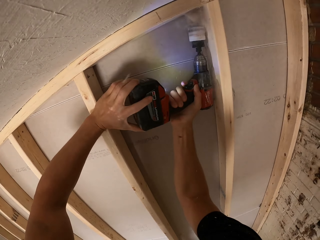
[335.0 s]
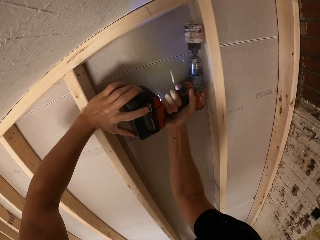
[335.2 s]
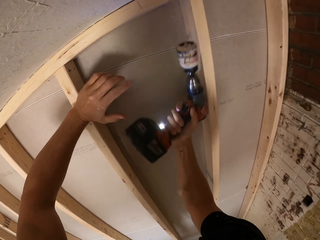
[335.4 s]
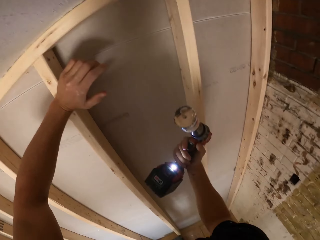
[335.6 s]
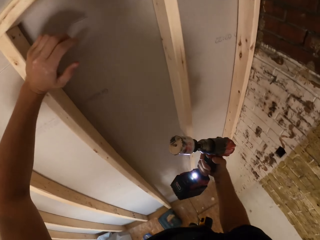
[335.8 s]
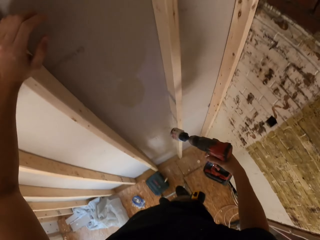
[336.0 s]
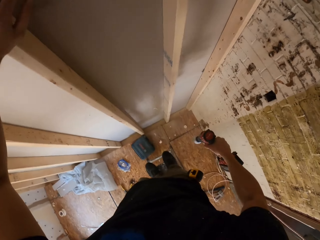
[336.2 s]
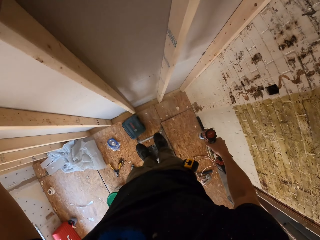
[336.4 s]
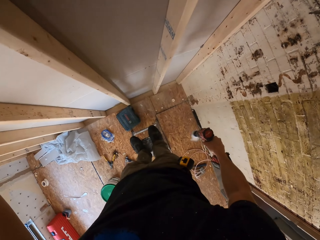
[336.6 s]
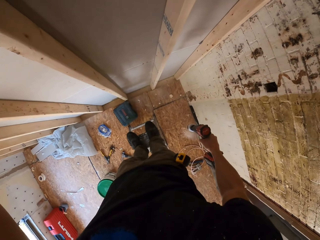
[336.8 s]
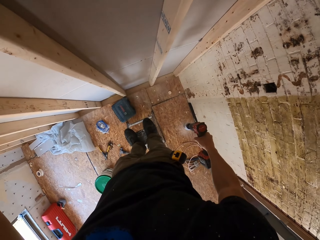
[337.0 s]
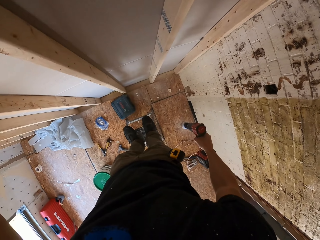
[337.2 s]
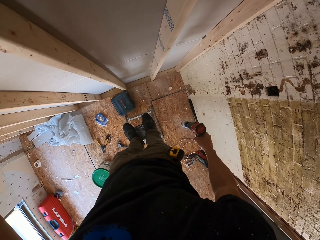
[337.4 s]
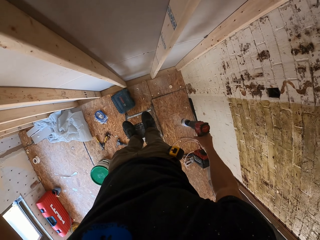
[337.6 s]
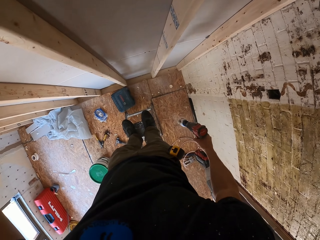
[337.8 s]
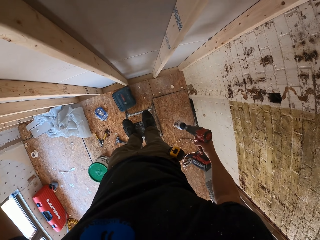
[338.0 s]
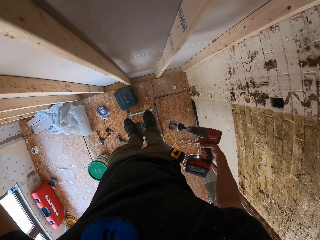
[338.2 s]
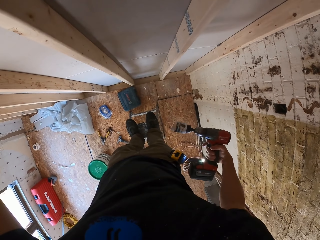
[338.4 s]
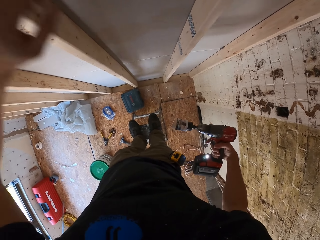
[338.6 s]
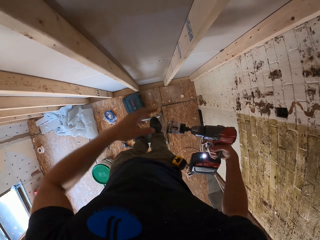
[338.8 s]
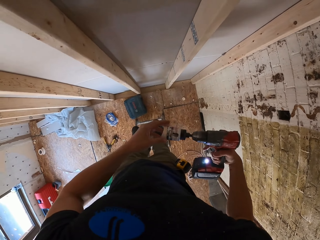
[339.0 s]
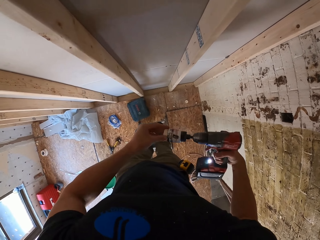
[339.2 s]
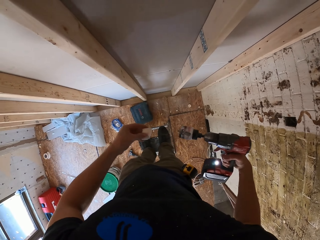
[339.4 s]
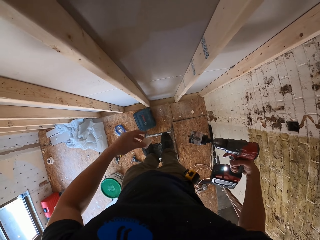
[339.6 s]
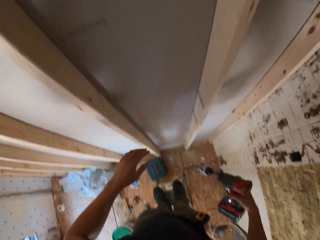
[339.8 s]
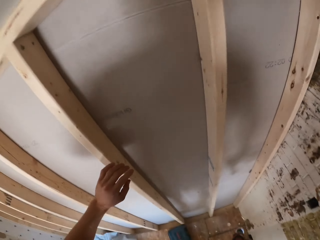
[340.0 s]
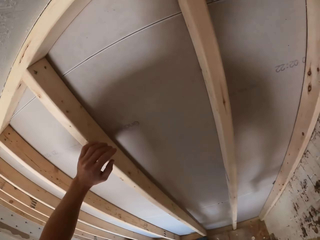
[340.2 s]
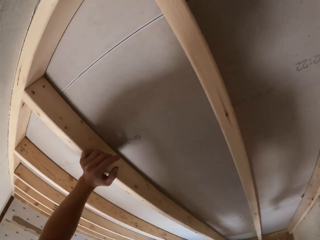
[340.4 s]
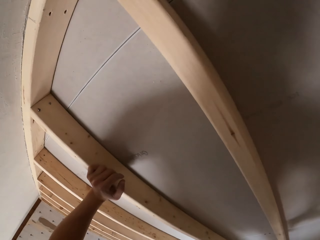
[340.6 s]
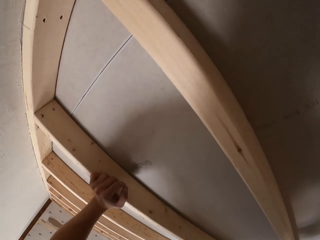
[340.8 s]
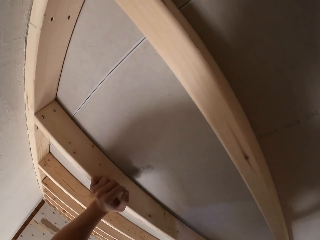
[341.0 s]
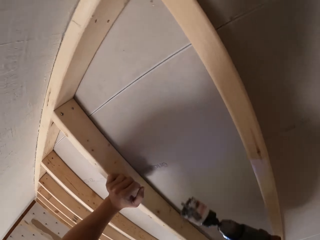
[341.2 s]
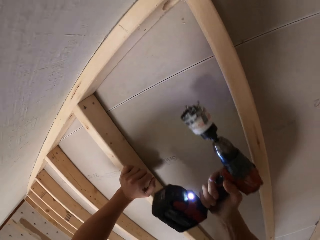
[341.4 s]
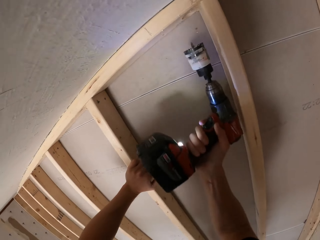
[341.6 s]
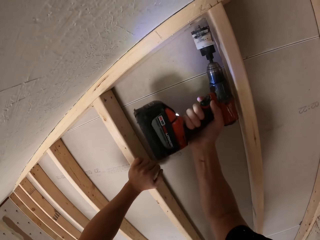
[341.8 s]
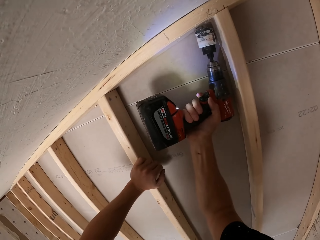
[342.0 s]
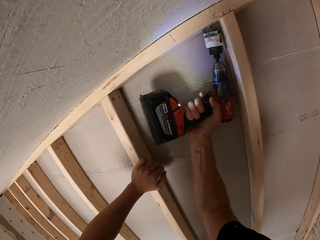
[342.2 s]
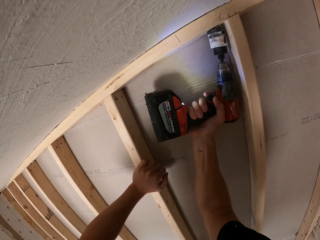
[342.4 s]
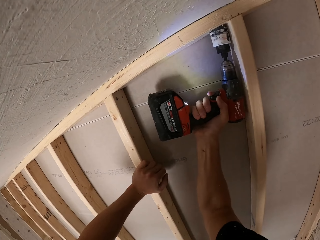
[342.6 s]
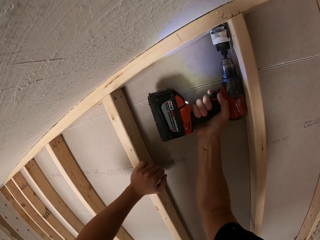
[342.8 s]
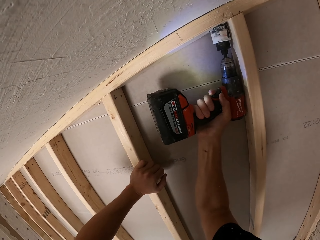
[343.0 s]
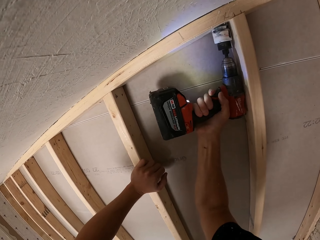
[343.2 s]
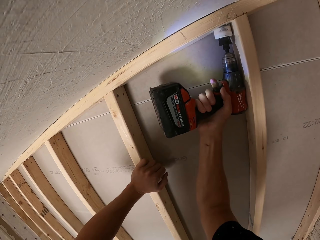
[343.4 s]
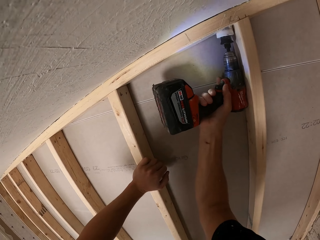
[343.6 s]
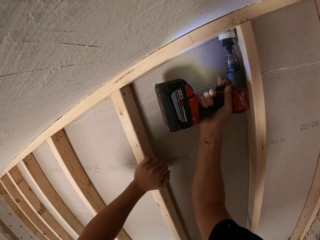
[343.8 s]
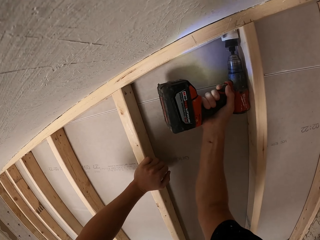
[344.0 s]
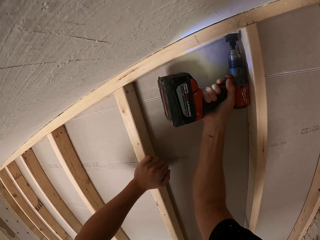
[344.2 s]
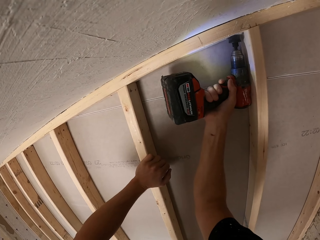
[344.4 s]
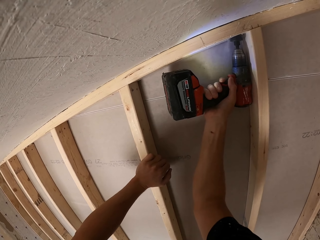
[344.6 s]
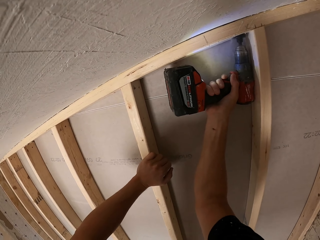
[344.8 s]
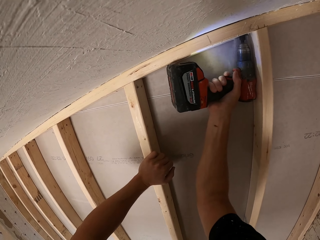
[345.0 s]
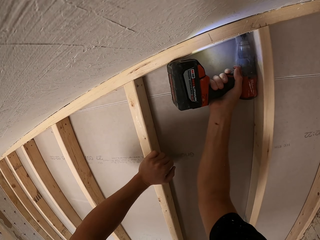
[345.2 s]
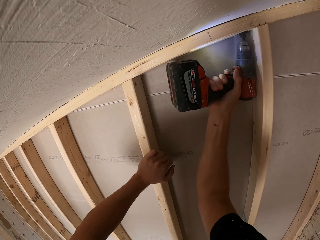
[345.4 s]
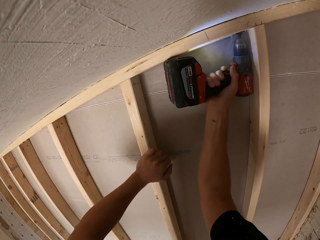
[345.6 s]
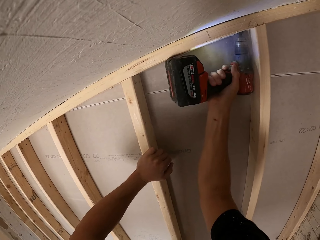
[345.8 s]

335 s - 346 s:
The camera wearer holds the hand drill. They remove the piece of wood or tissue paper on the drill bit. They drop the piece of wood on the floor. They hold the stud. They drill the top plate using the hand drill.

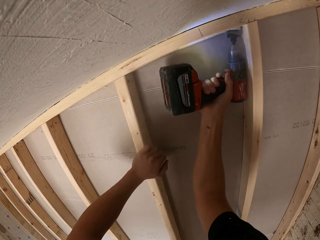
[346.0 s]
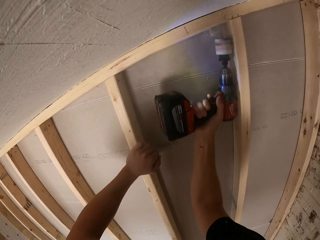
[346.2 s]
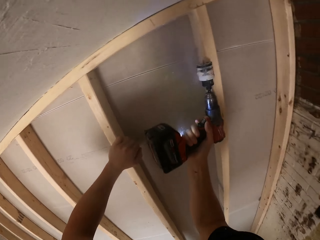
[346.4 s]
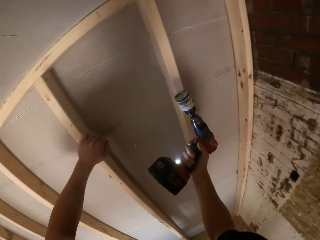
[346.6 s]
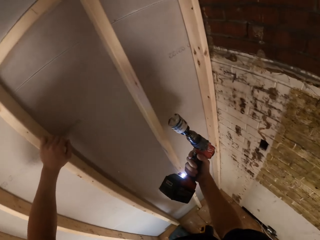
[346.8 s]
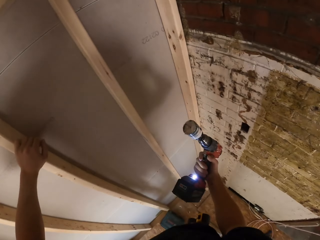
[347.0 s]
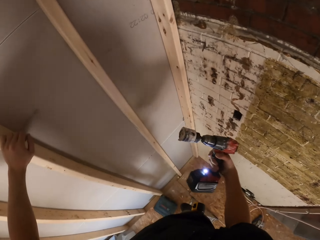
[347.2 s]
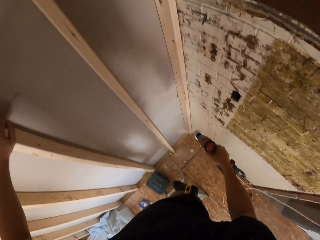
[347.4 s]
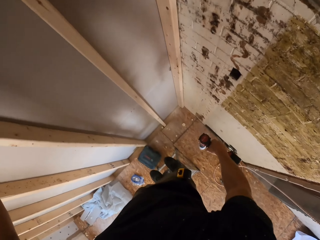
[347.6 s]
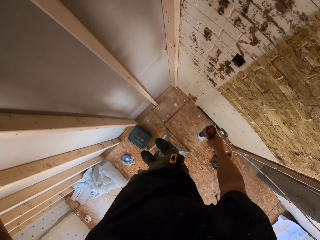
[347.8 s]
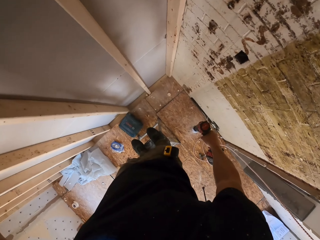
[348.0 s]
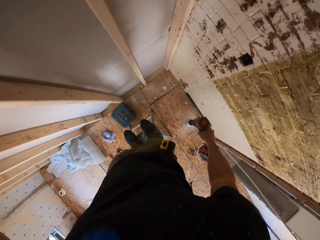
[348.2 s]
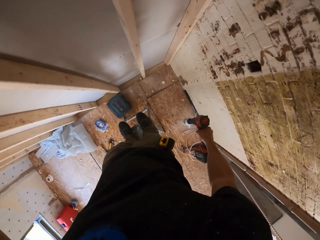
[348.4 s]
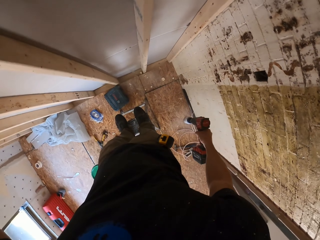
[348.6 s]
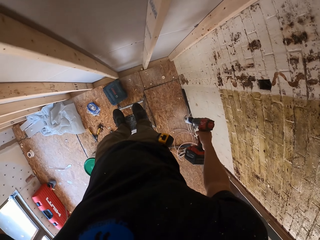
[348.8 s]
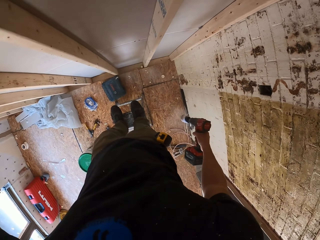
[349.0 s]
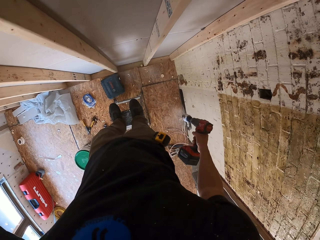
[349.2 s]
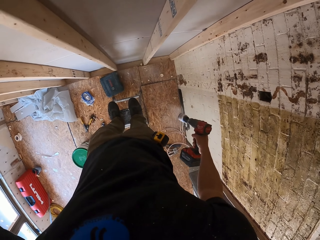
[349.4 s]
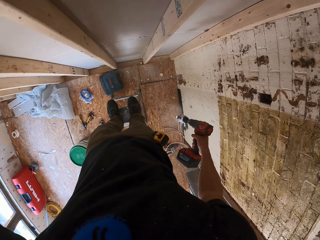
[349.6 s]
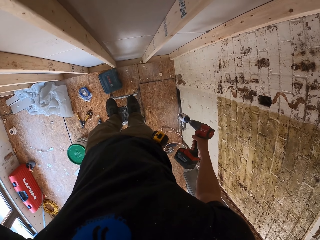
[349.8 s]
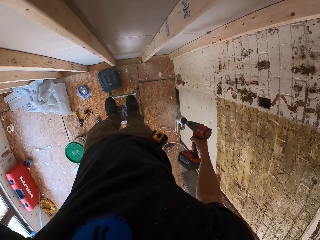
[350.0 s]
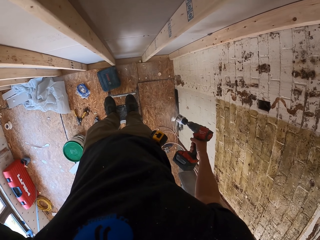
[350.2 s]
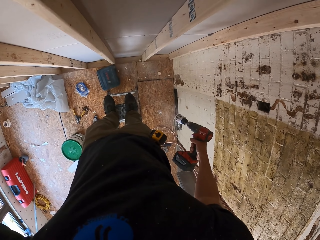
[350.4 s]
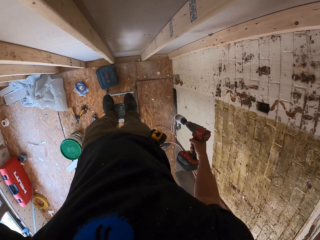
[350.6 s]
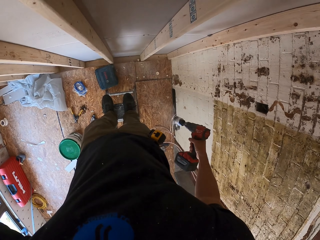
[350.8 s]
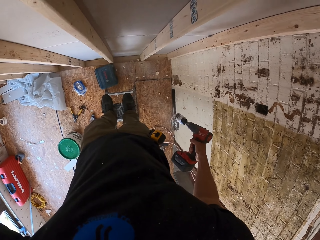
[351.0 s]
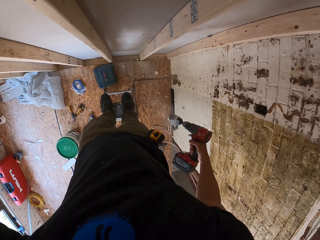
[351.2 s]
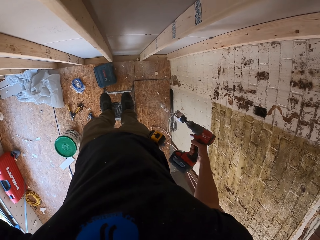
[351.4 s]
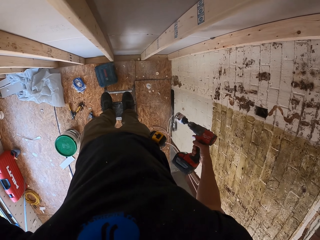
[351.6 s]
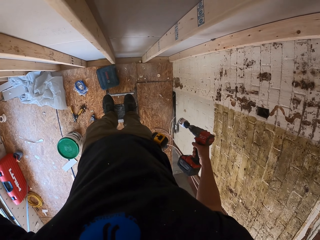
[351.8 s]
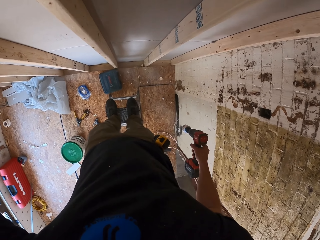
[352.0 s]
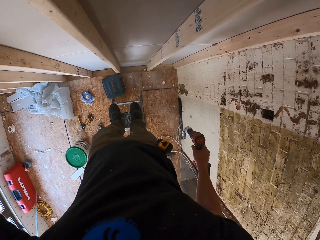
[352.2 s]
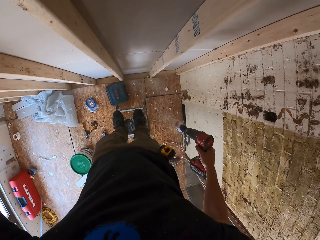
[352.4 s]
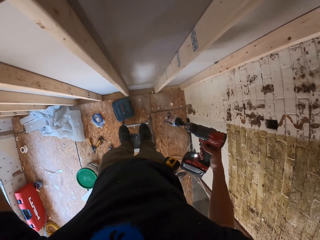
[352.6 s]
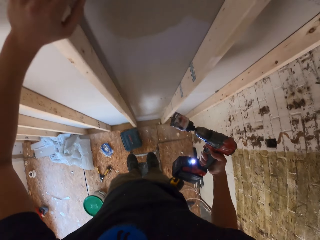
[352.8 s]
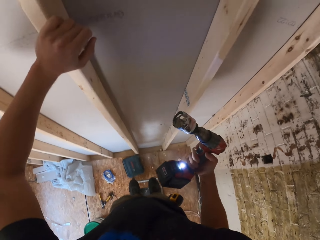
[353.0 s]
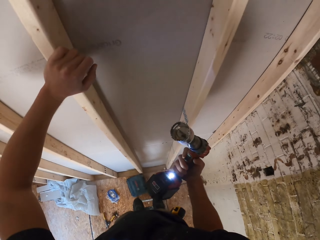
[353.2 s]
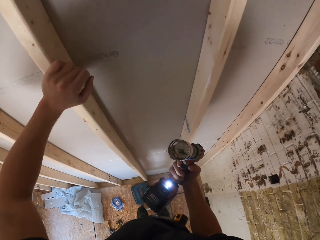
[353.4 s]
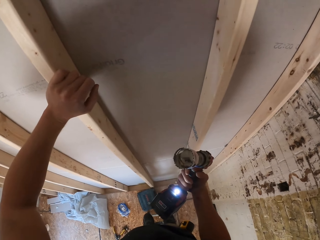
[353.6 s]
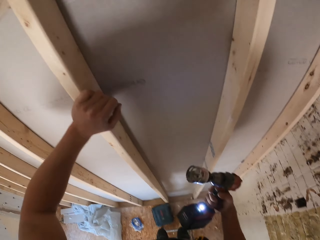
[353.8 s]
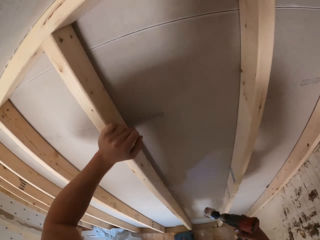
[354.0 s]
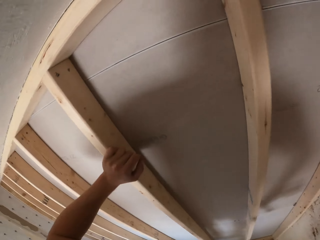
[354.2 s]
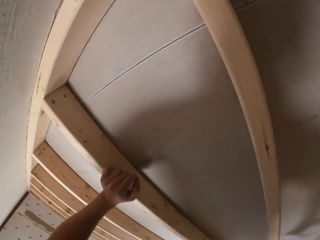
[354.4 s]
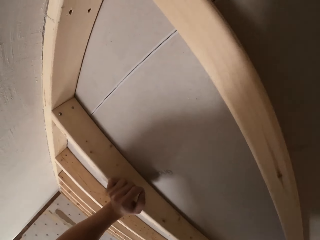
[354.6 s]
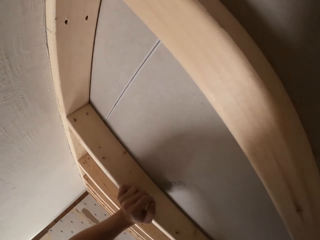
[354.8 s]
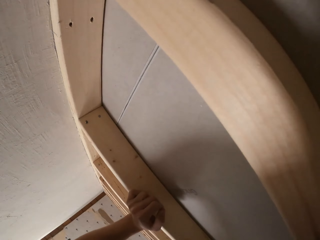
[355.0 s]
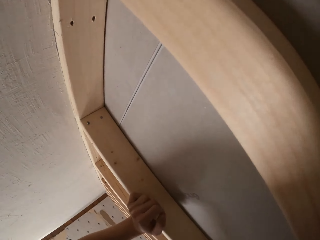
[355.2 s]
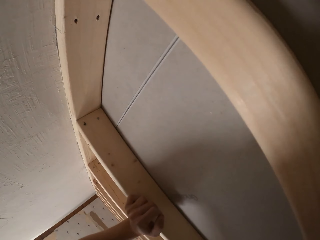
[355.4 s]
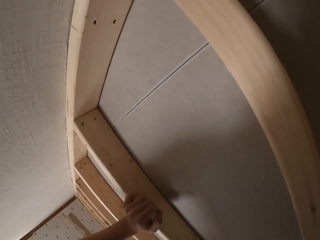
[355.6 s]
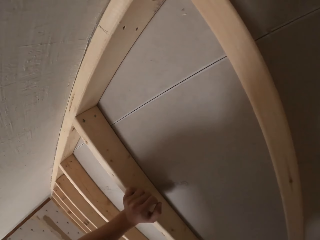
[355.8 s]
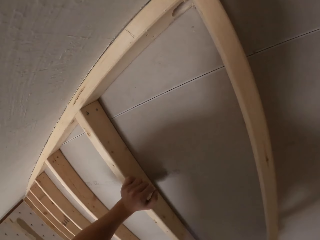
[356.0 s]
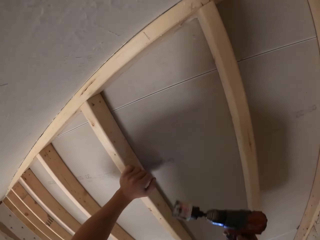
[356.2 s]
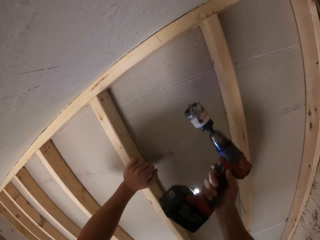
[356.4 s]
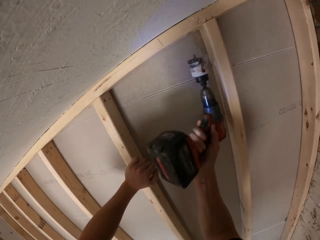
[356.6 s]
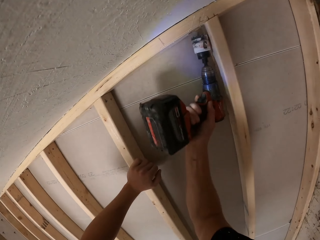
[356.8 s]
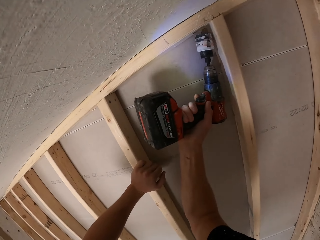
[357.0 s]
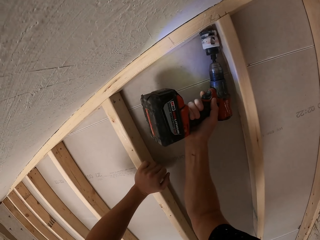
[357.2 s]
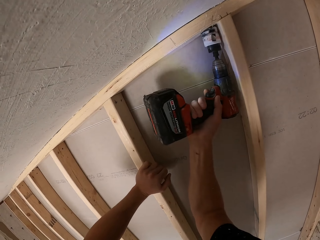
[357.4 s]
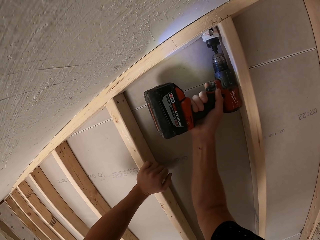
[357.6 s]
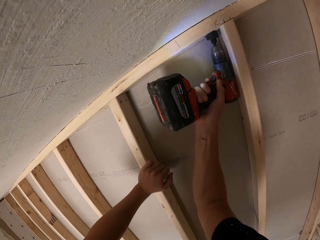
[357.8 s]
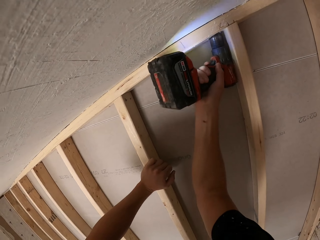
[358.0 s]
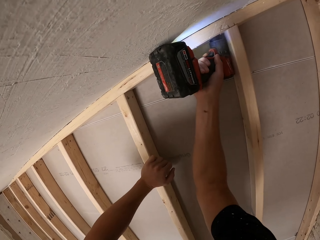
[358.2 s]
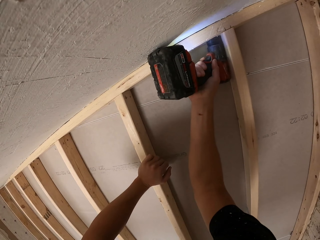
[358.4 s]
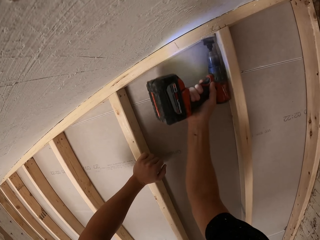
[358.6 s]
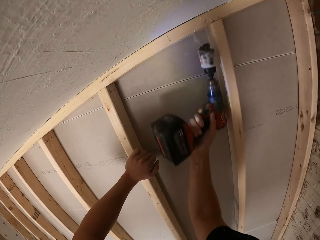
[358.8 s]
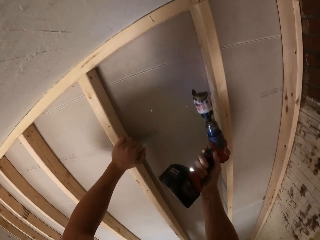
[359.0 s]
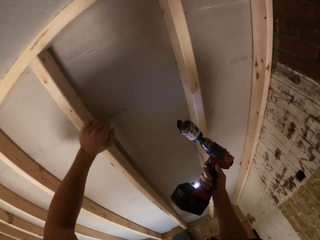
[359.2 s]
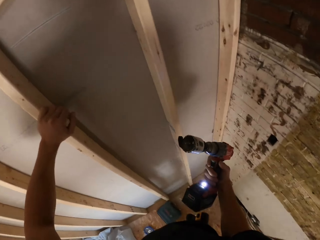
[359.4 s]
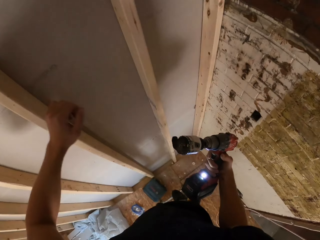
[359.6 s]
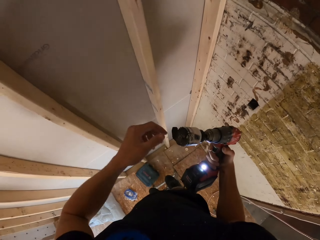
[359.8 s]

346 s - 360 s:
The camera wearer holds the hand drill. They drop the piece of wood on the floor. They look at the drill. They drill the top plate using the hand drill.
